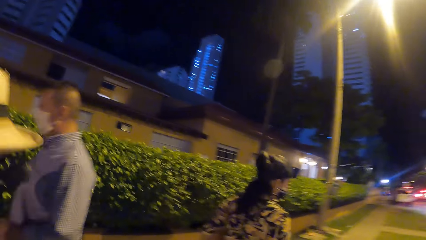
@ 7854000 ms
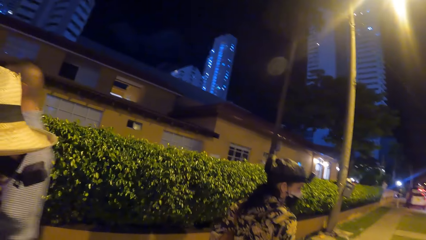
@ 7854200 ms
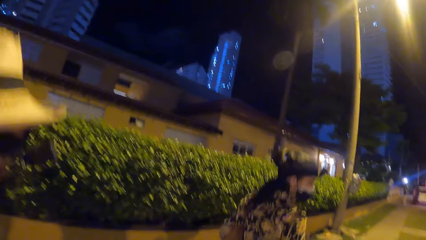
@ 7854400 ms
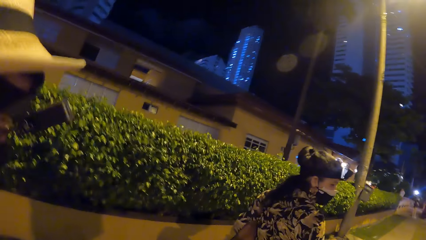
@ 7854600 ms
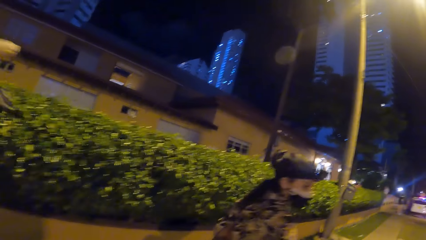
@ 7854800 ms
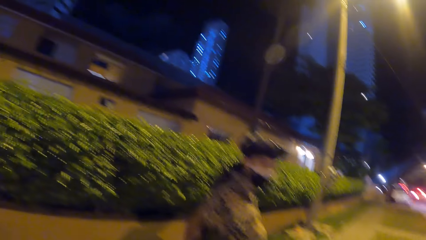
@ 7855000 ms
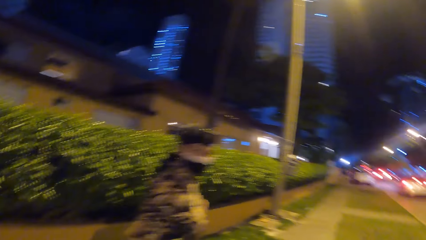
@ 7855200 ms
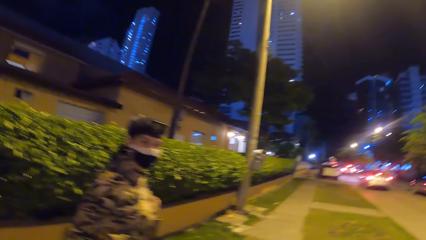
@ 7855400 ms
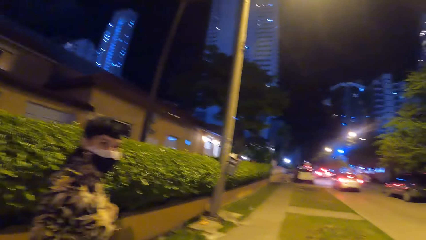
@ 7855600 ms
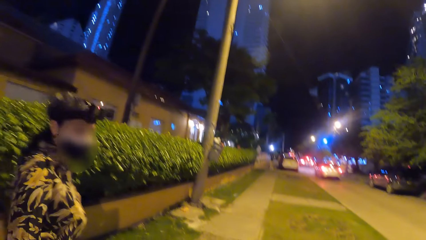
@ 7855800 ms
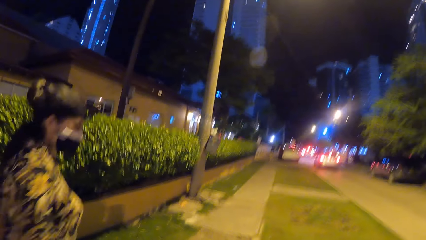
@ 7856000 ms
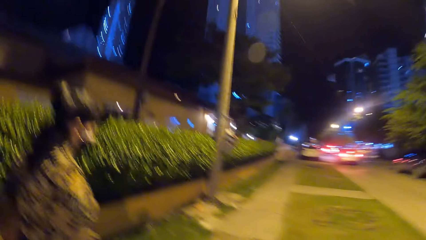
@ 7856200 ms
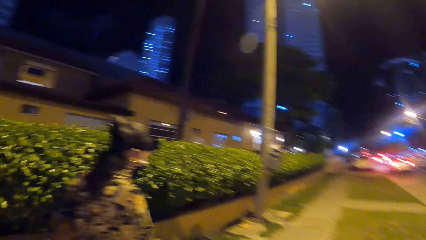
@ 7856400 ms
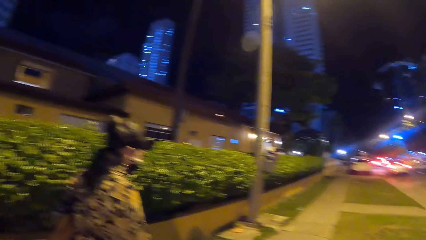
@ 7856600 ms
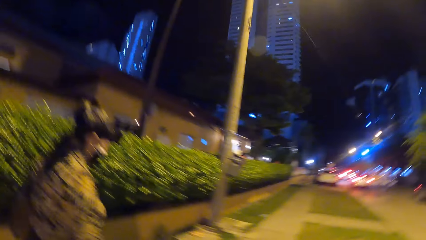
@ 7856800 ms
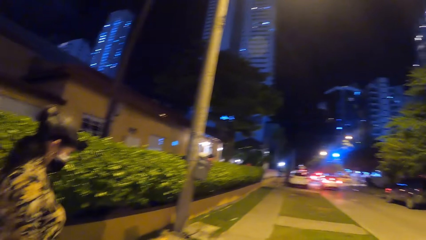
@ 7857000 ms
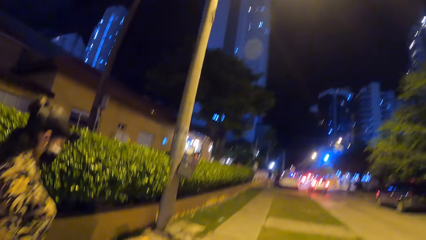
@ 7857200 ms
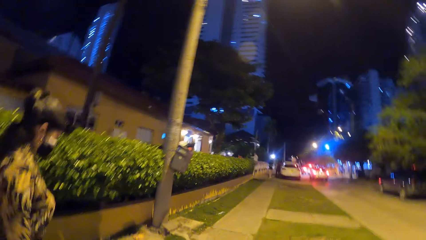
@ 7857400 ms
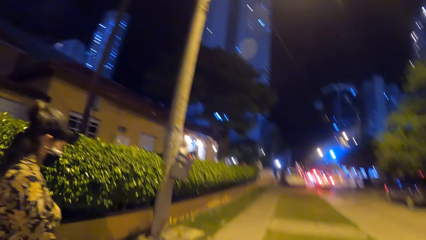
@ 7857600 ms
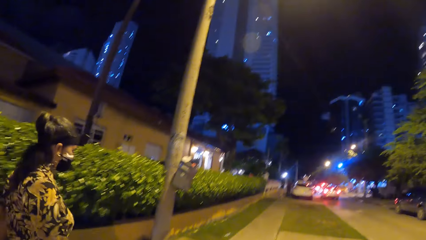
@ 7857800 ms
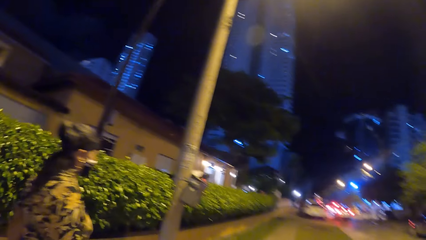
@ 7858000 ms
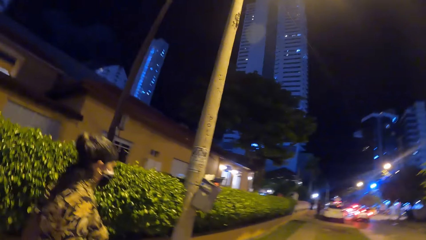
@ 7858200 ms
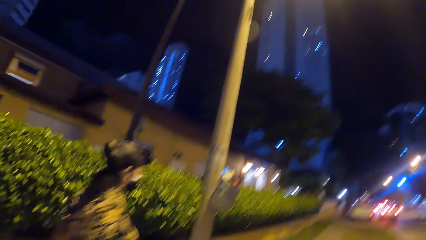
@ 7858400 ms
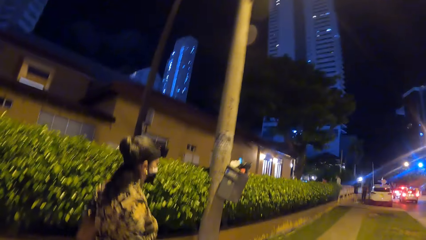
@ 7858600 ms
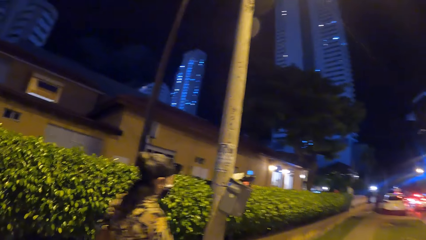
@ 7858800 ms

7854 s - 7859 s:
The camera wearer looks left. They converse with a woman.
